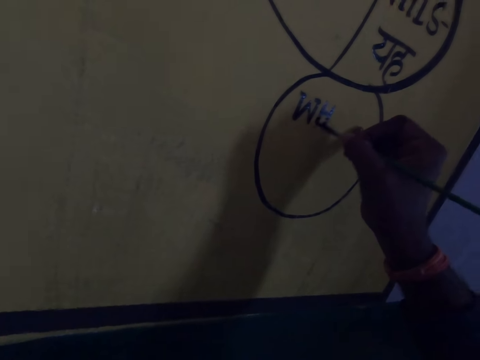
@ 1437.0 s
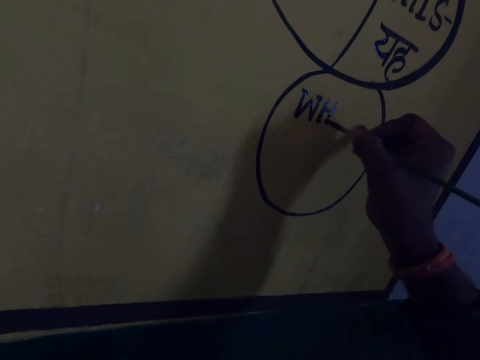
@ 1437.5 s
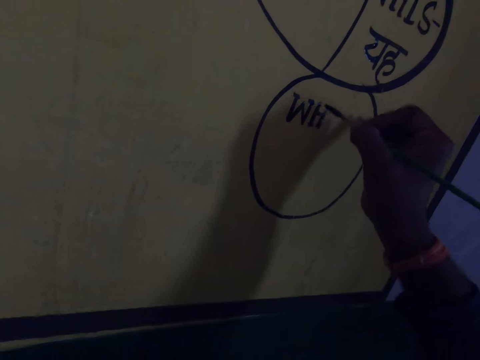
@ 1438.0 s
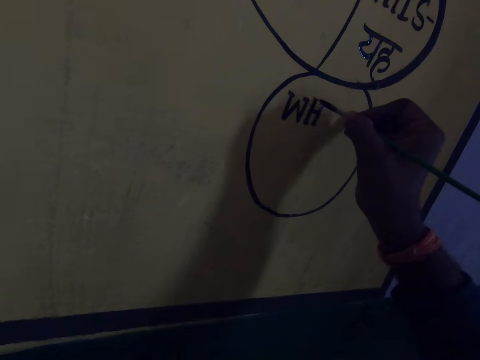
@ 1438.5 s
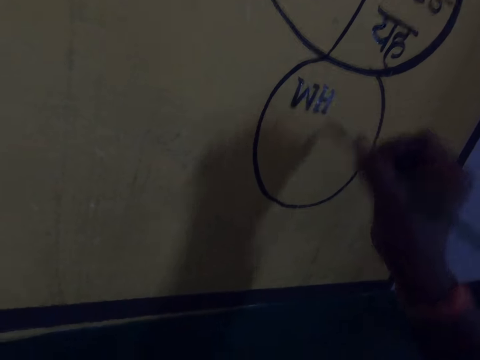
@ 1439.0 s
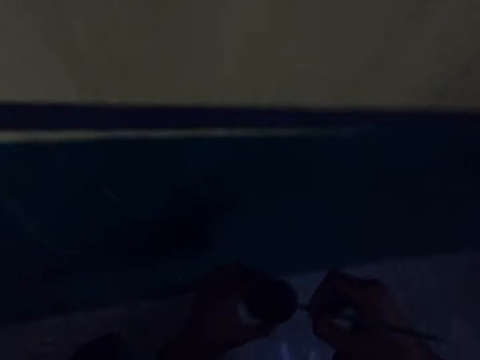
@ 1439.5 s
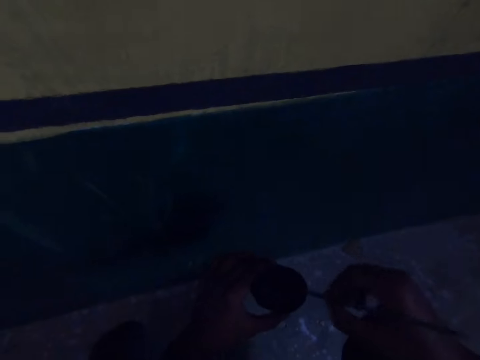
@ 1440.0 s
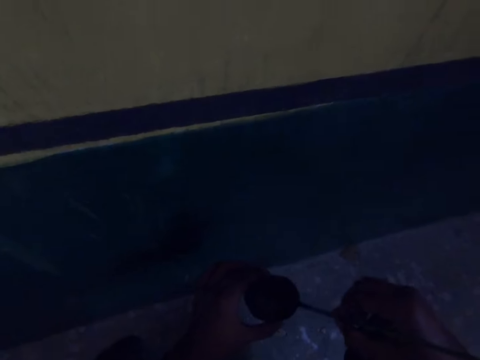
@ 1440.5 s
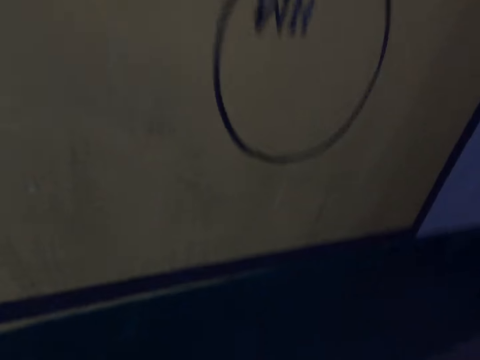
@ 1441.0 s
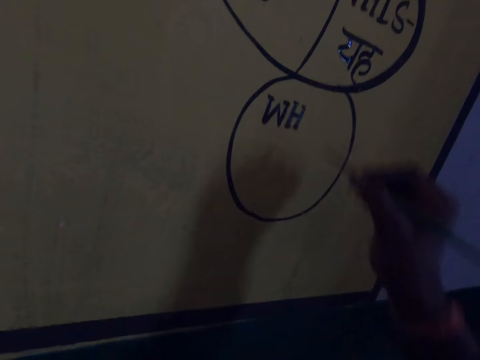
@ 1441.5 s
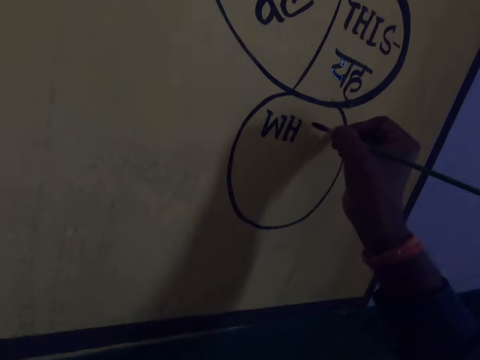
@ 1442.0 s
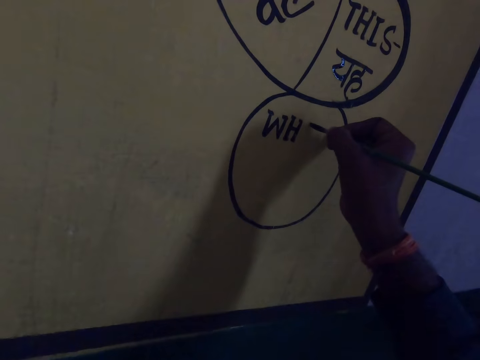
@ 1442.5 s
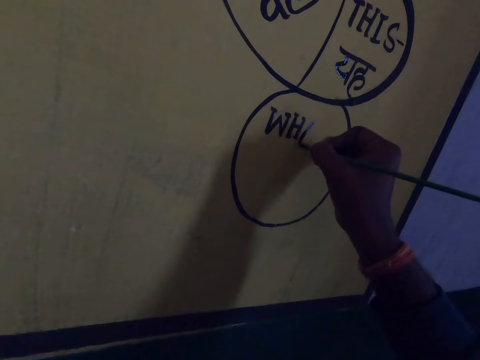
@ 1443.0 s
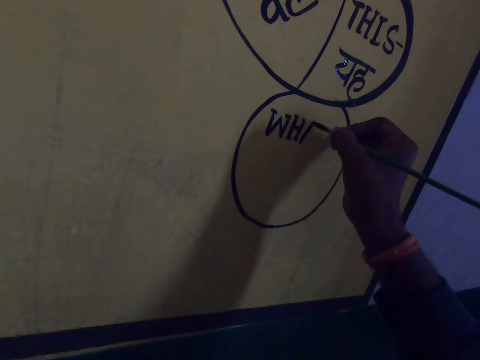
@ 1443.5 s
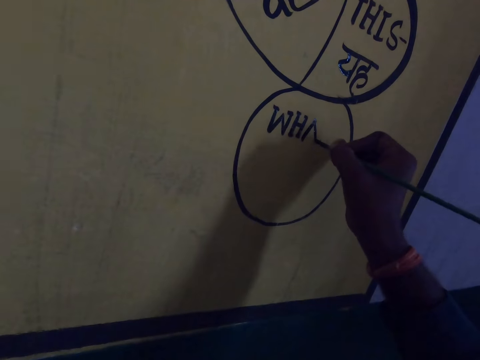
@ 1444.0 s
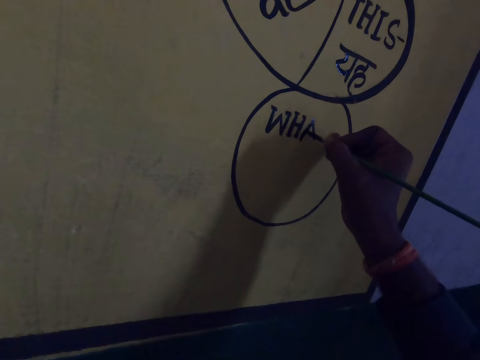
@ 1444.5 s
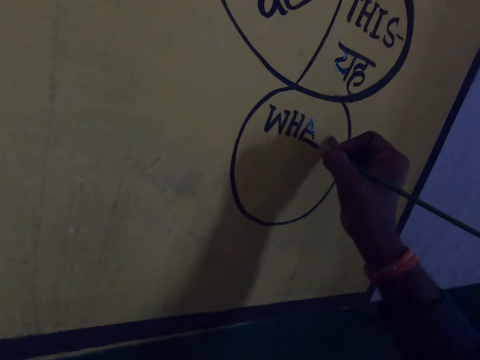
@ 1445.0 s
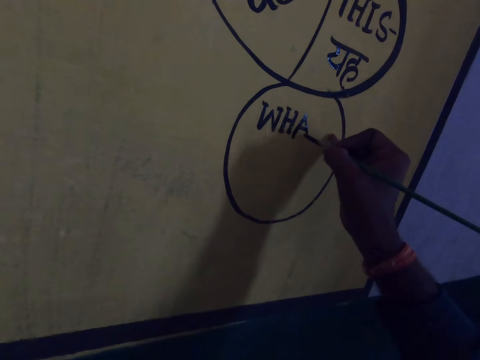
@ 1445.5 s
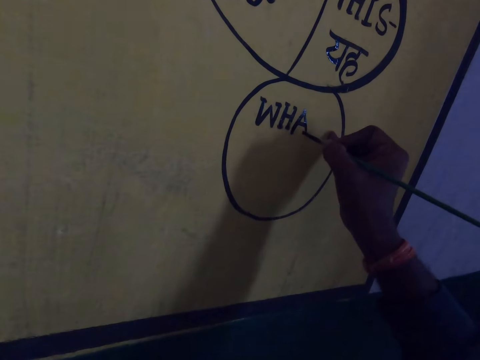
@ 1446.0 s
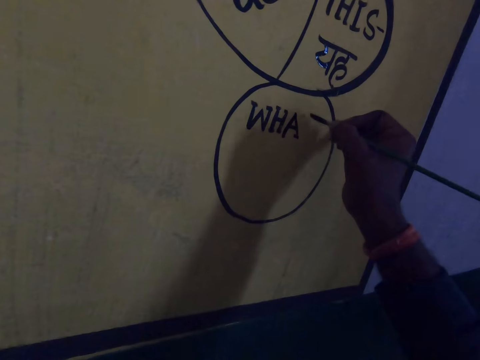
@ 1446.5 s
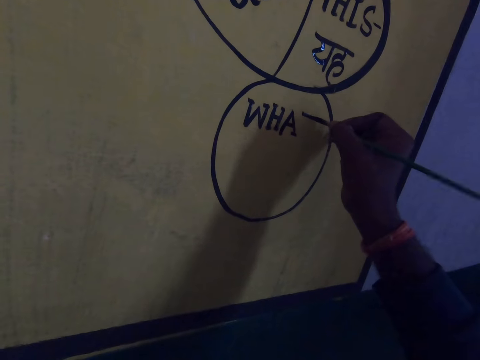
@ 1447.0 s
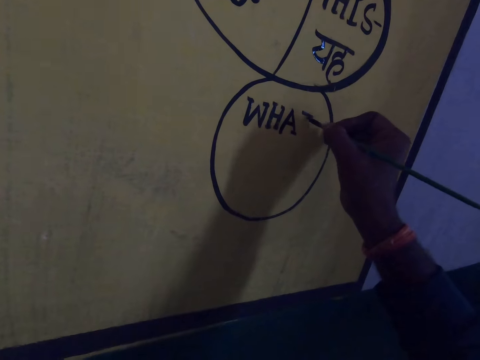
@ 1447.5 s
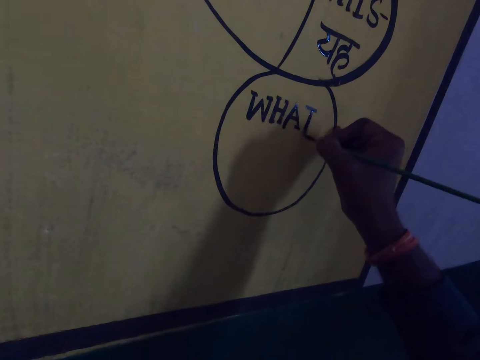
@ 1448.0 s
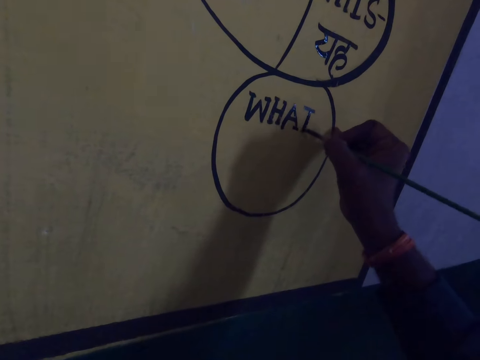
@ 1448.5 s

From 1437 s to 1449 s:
The camera wearer dips the paint brush in the paint container. They drain the paint on the paint brush on the edge of the paint container. They paint on the board with the brush and ink.

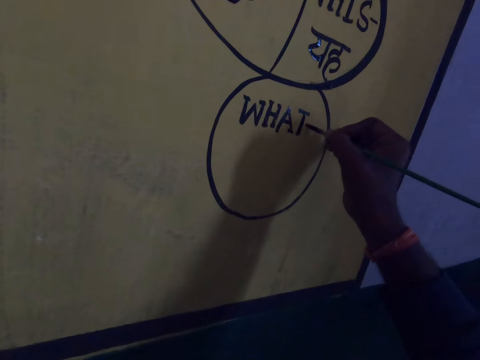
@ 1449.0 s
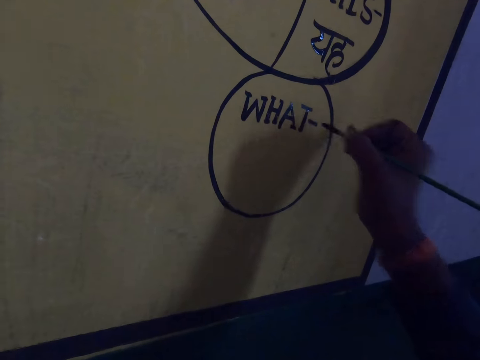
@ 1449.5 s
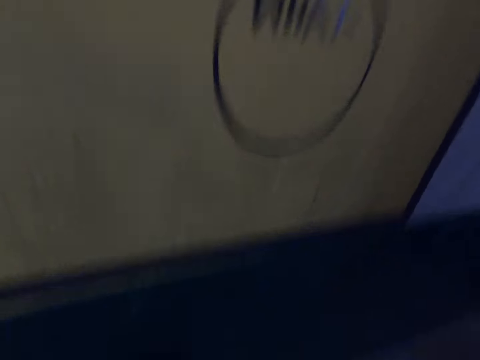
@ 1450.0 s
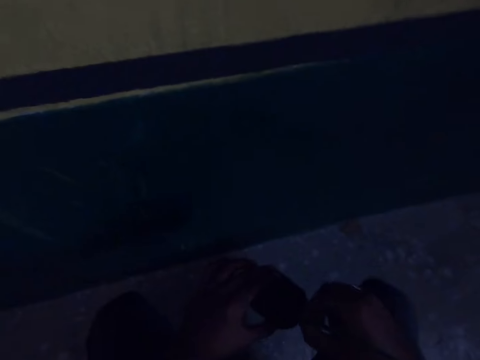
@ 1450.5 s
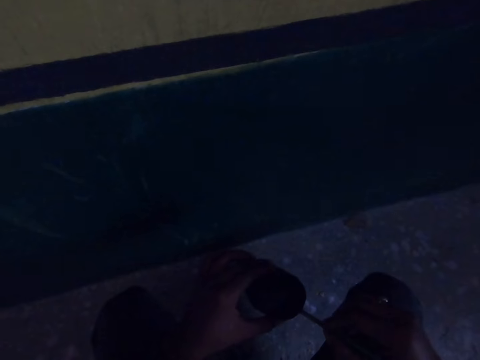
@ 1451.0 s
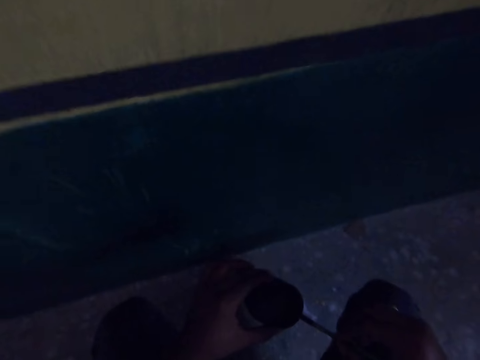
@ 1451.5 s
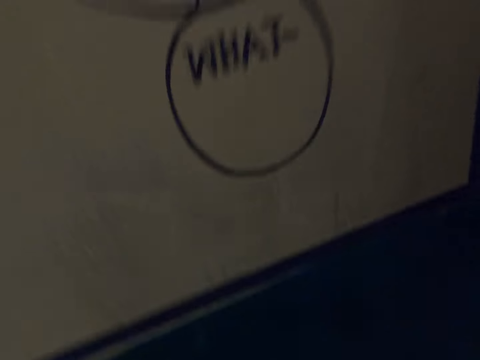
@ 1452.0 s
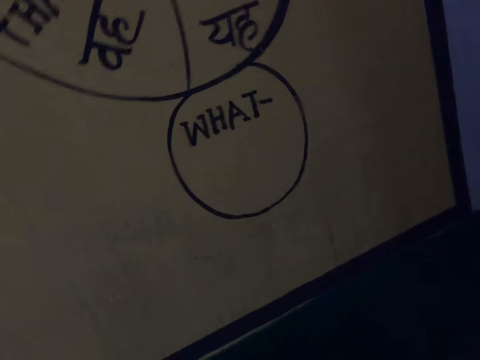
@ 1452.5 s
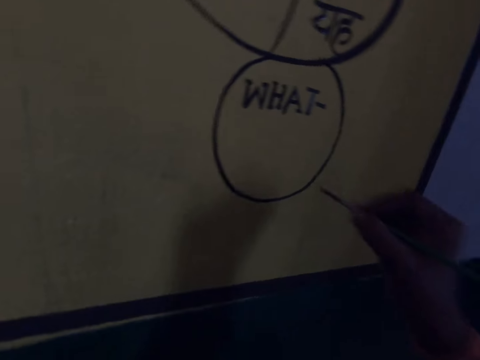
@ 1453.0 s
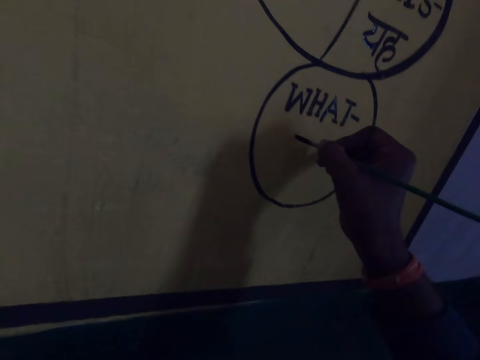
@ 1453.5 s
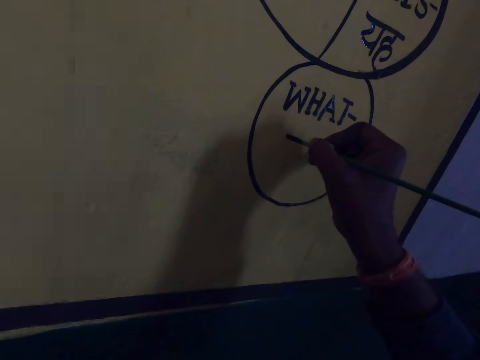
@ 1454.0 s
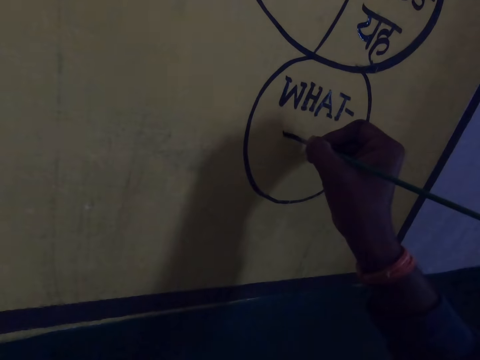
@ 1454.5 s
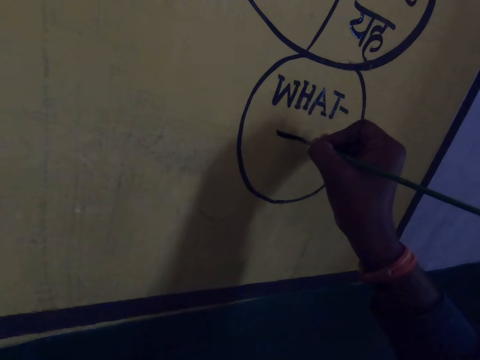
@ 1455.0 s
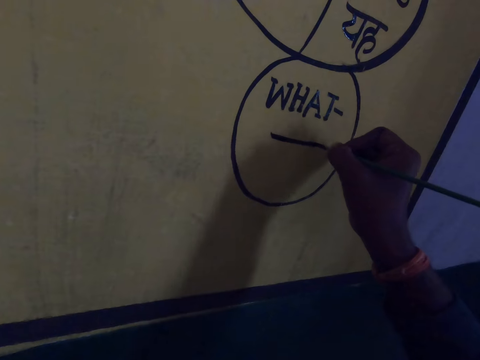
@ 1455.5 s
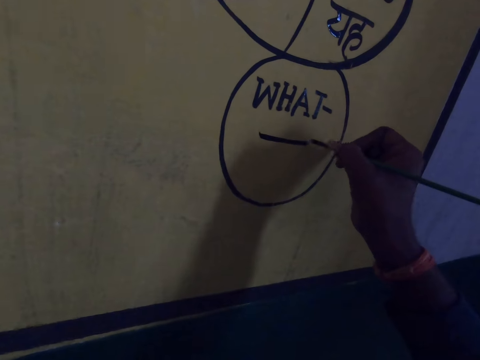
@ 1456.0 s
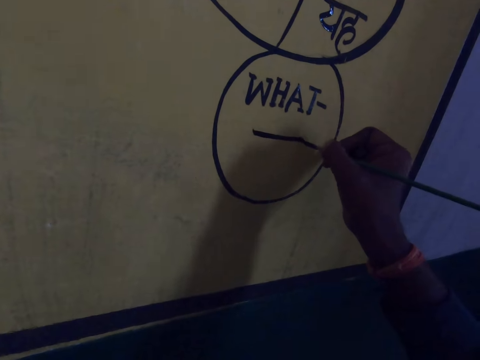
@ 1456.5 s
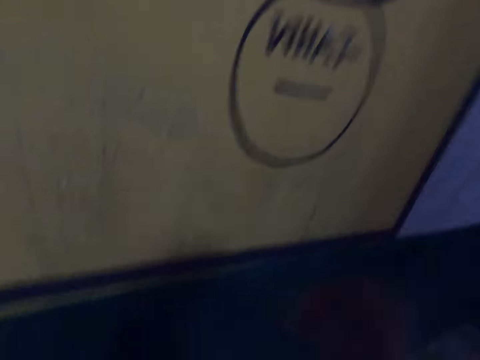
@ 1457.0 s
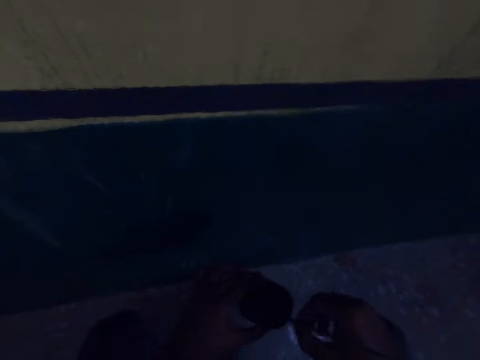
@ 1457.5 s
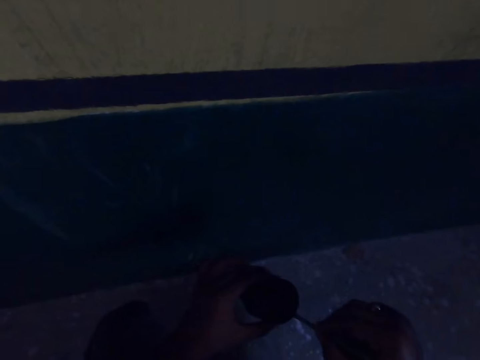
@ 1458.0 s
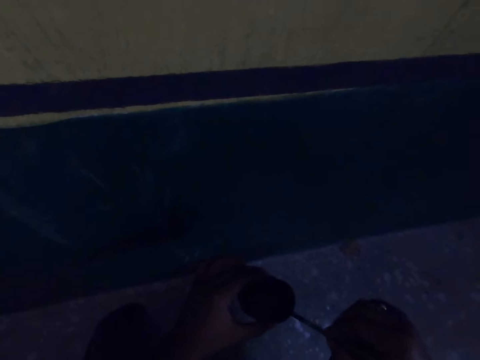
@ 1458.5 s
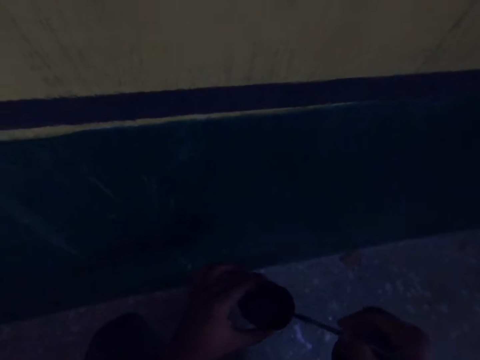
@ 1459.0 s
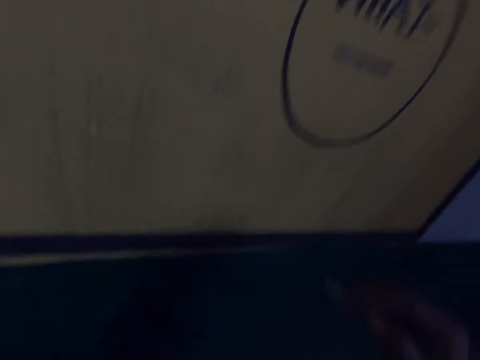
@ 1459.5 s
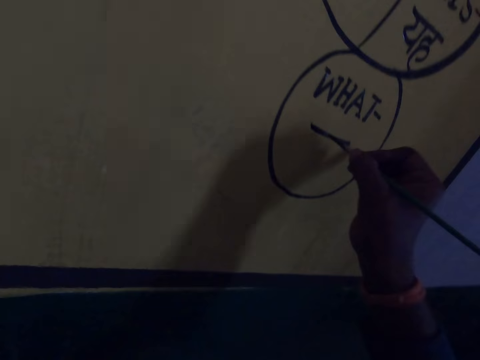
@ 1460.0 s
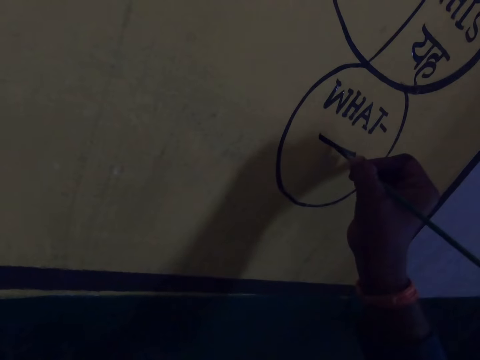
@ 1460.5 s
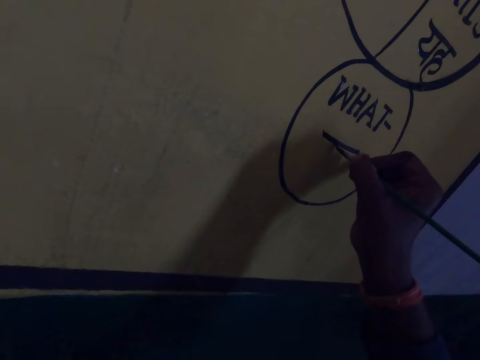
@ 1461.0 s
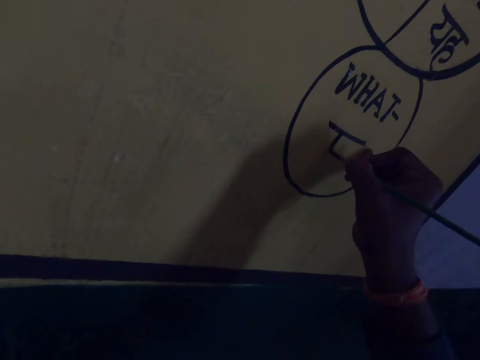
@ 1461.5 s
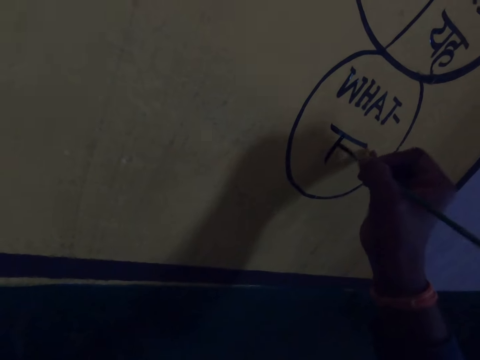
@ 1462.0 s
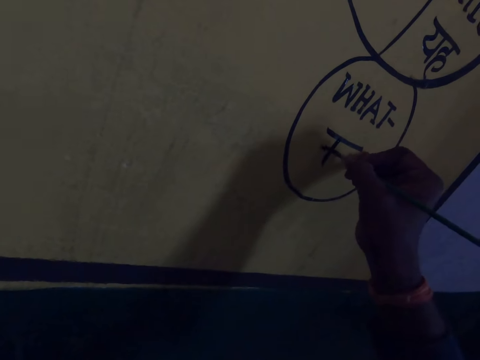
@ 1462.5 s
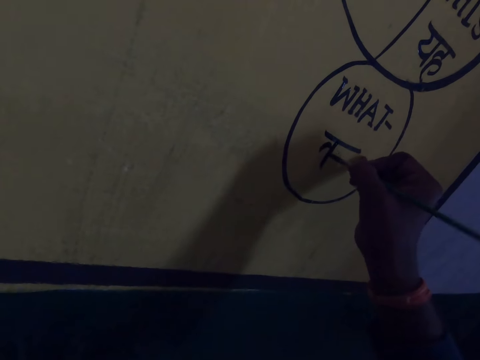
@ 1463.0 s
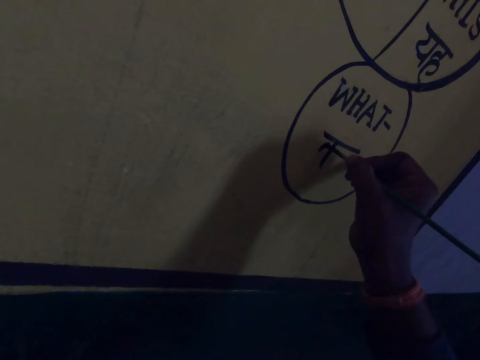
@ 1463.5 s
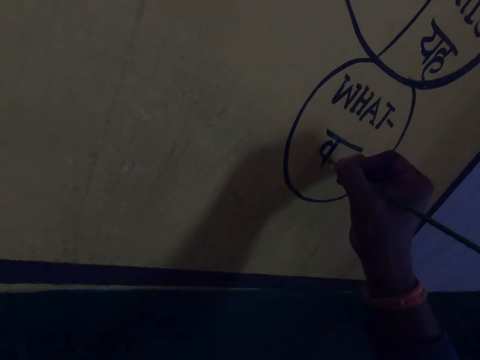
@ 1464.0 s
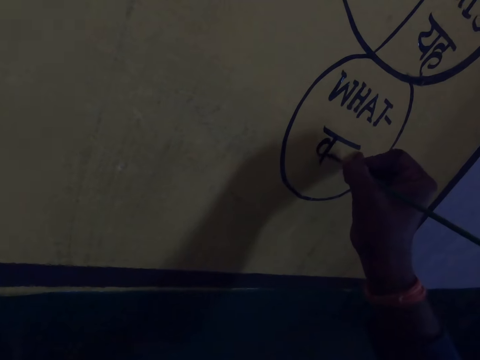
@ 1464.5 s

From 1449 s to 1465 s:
The camera wearer dips the paint brush in the paint container. They drain the paint on the paint brush on the edge of the paint container. They draw on the wall or board with the paint brush. They dip the paint brush in the paint container. They drain the paint on the paint brush on the edge of the paint container. They draw on the wall with the paint brush.
